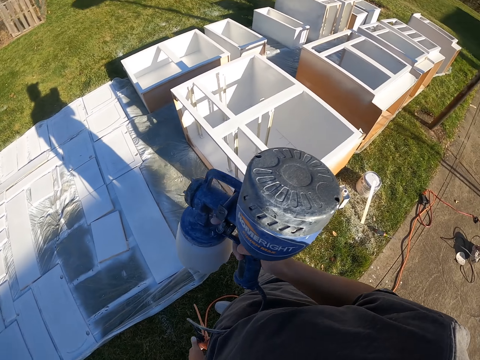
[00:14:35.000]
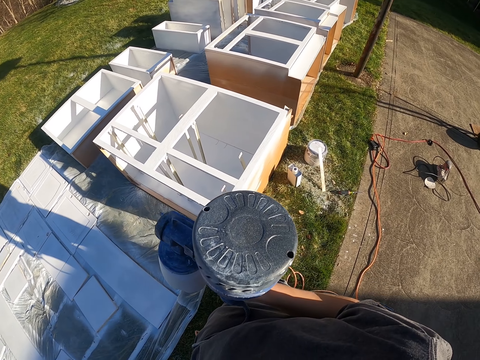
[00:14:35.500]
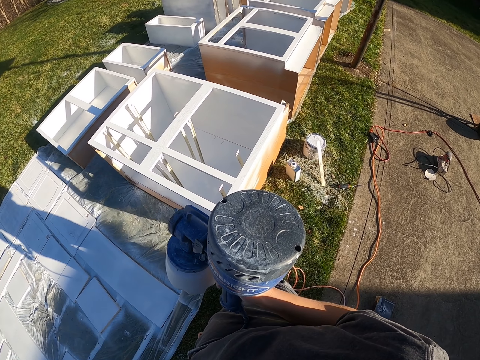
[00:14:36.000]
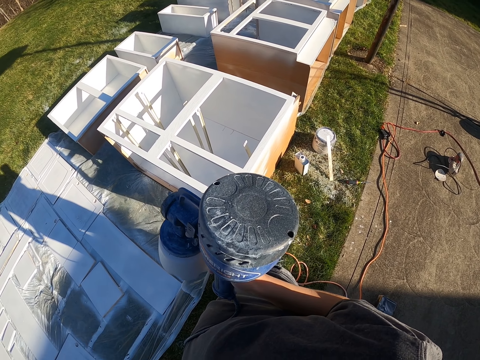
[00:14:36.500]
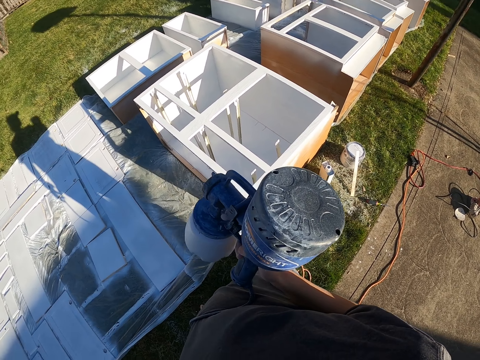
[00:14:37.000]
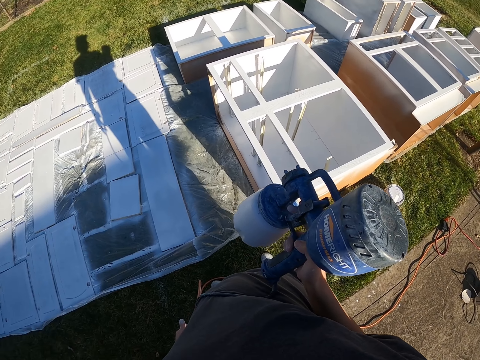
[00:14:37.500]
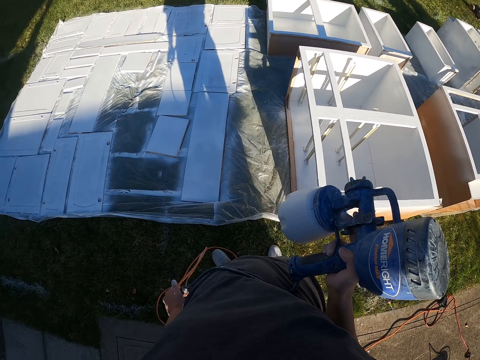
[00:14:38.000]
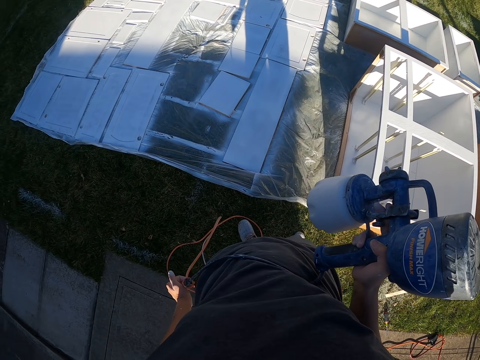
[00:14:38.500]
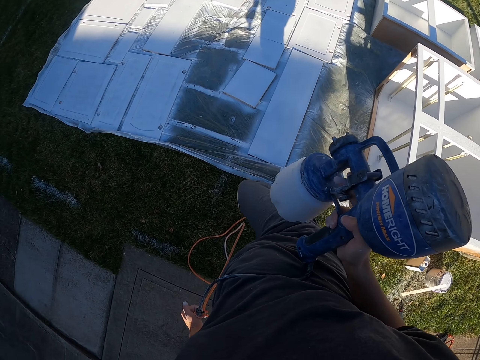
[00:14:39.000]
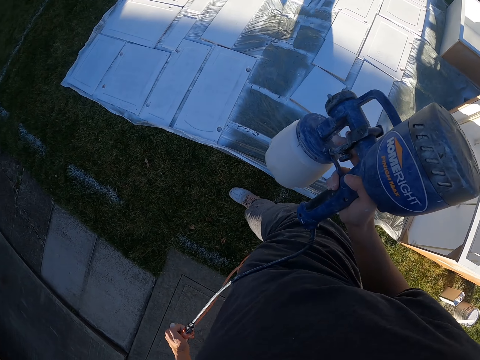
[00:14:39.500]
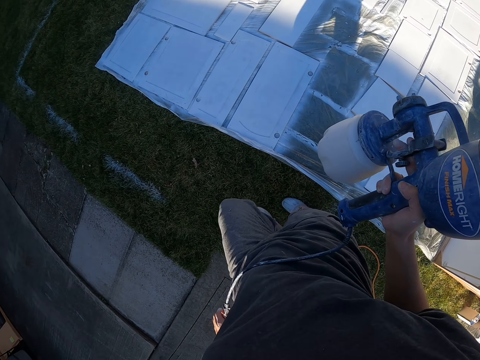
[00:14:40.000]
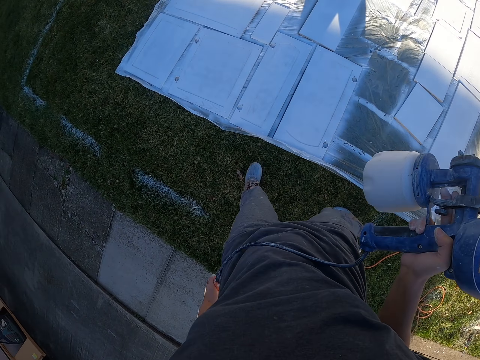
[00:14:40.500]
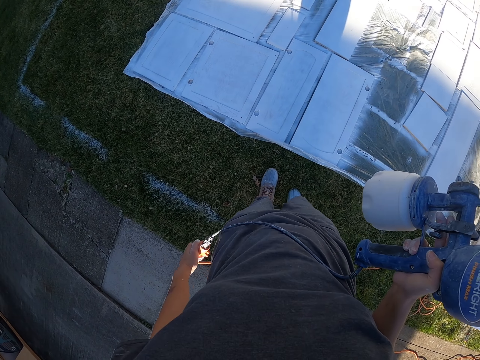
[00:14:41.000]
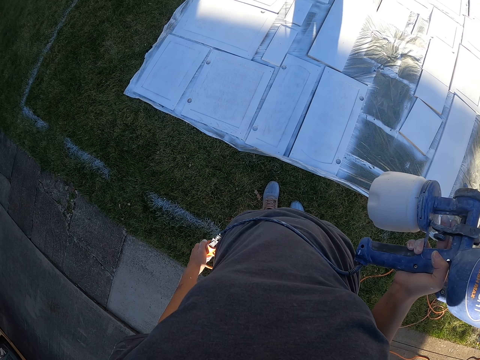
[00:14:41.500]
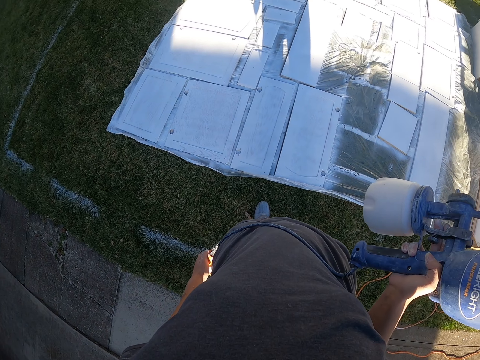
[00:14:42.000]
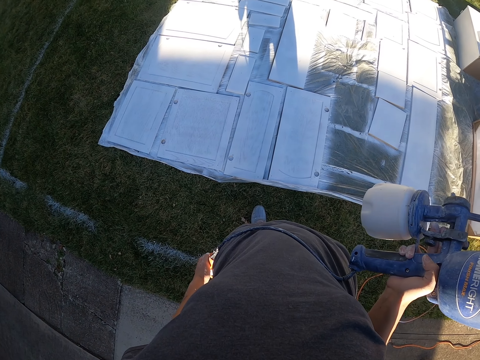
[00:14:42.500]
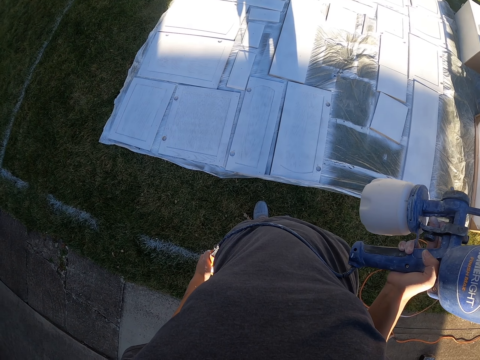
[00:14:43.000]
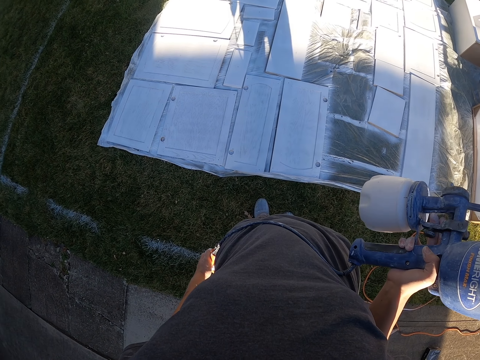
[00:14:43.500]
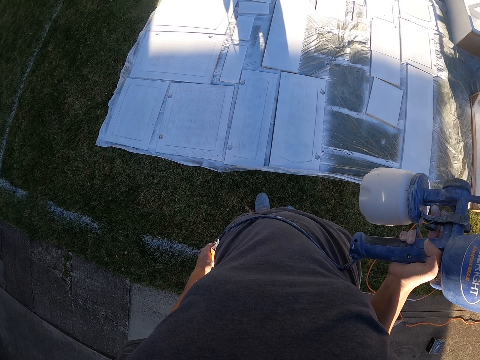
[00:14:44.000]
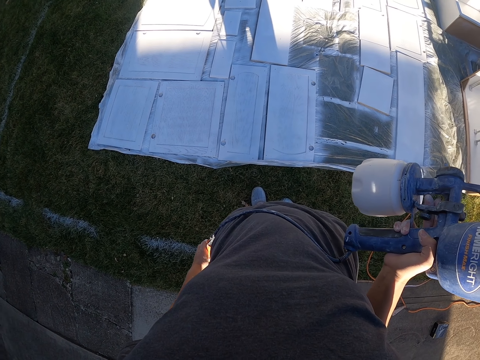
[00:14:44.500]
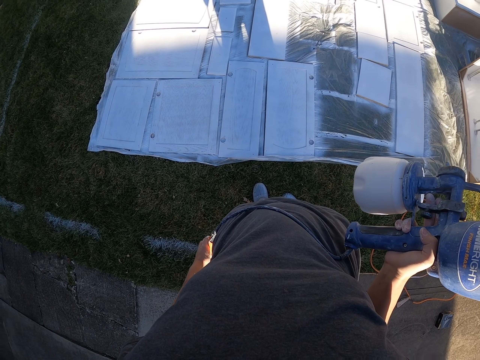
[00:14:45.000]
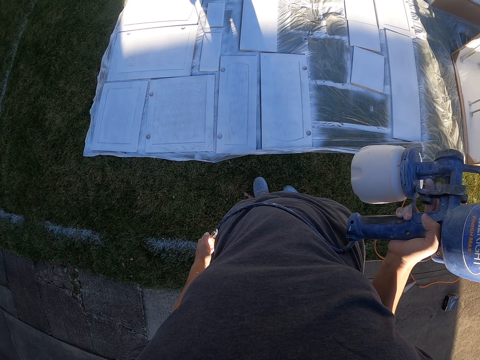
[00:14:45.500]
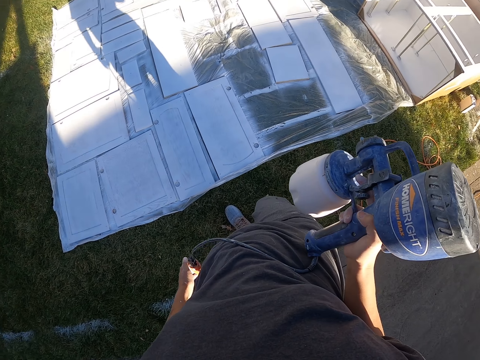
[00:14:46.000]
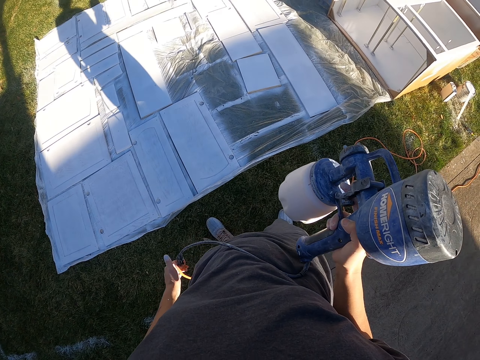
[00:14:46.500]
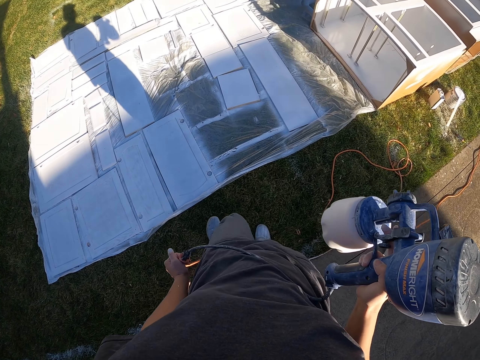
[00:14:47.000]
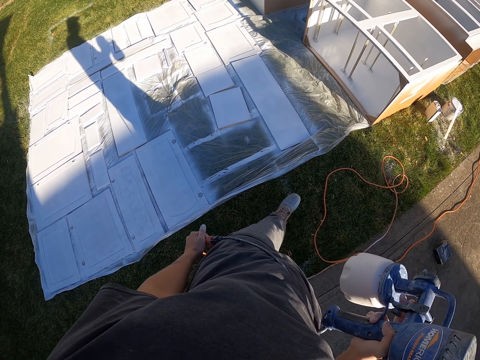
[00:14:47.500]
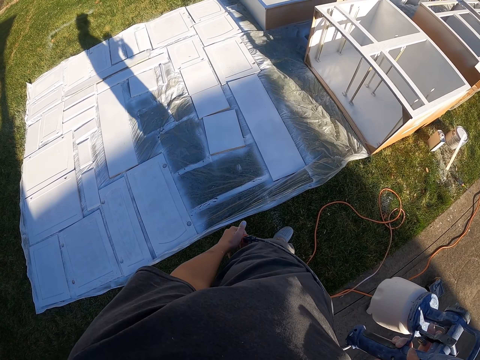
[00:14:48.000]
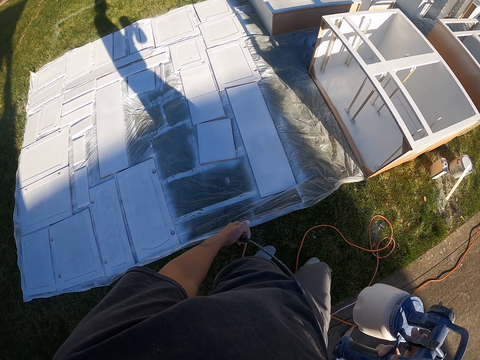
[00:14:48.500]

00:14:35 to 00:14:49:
The camera wearer looks around the furniture. They walk towards the wood boards. They look at the boards.

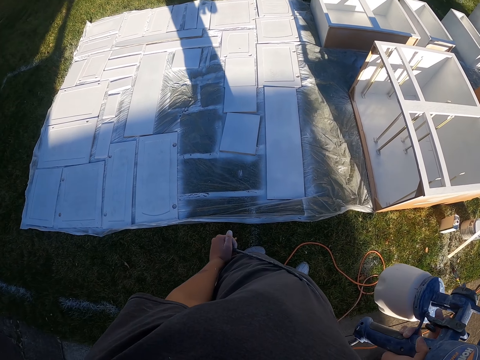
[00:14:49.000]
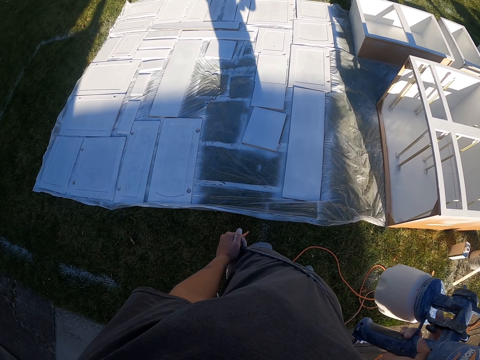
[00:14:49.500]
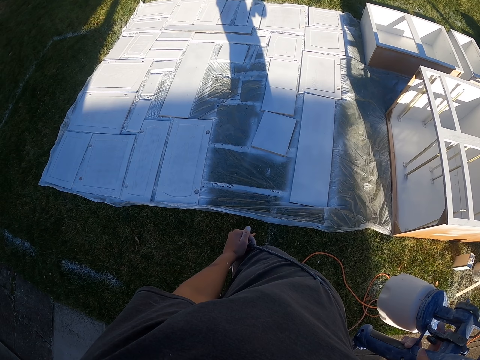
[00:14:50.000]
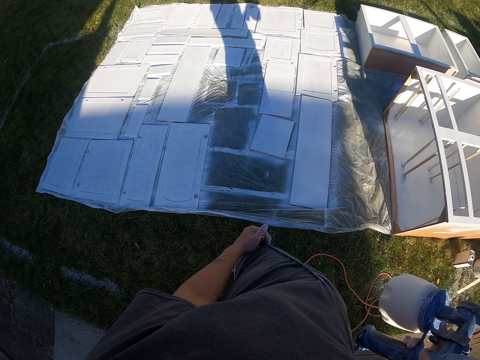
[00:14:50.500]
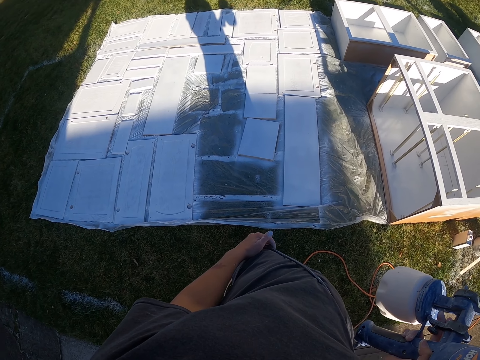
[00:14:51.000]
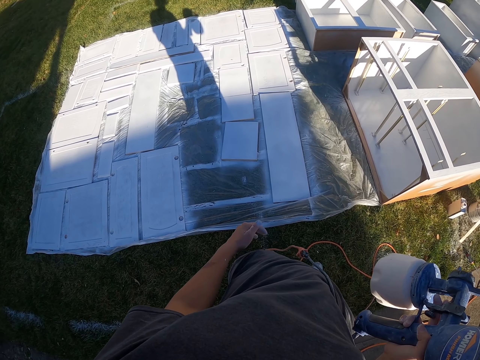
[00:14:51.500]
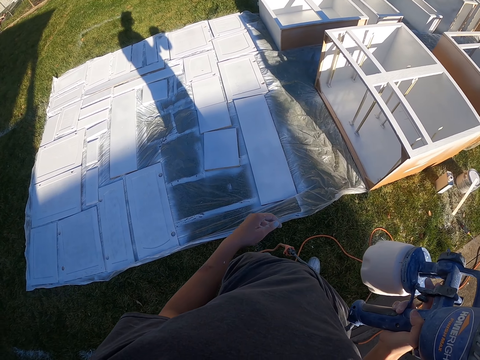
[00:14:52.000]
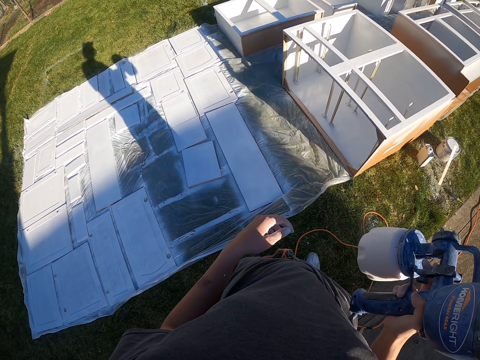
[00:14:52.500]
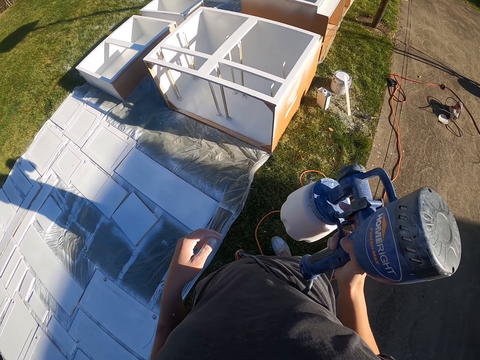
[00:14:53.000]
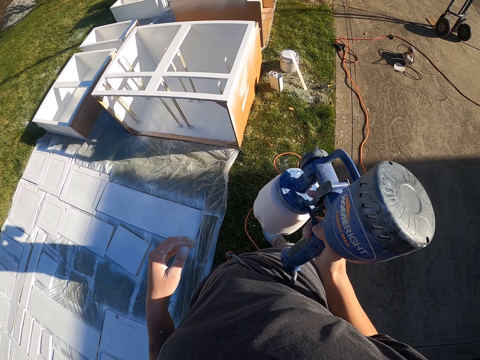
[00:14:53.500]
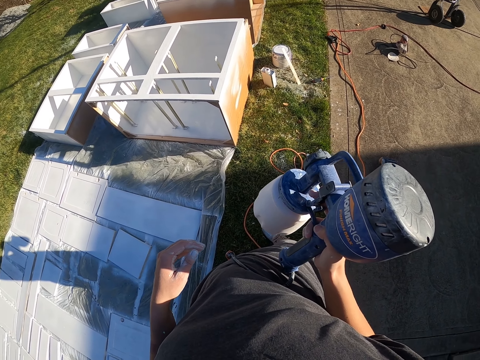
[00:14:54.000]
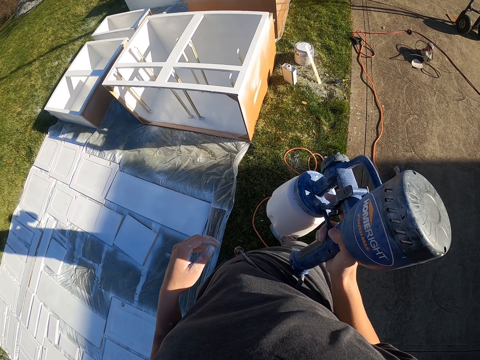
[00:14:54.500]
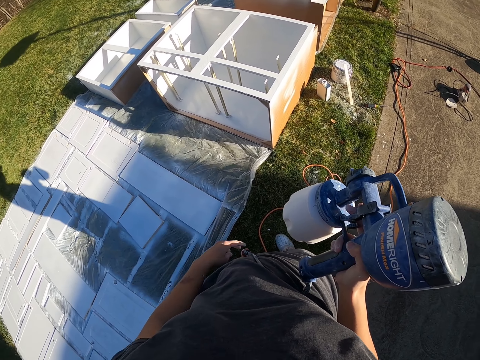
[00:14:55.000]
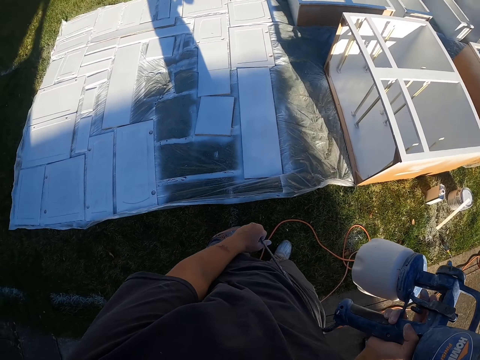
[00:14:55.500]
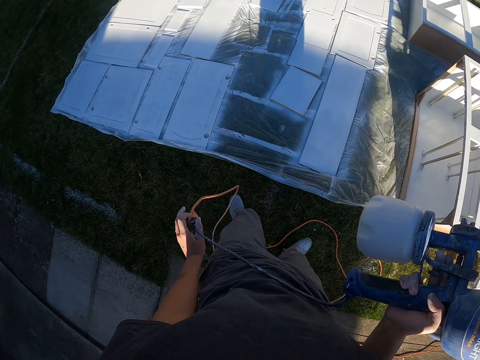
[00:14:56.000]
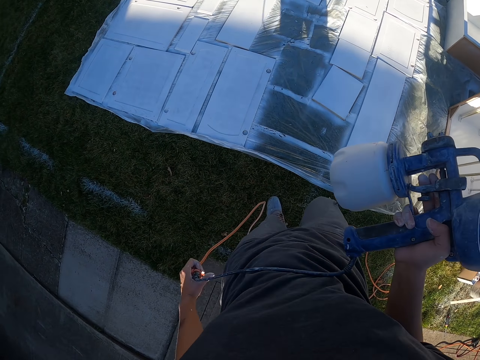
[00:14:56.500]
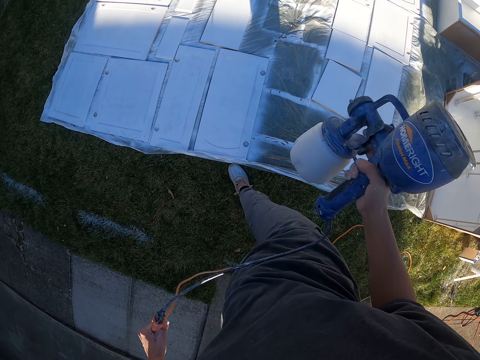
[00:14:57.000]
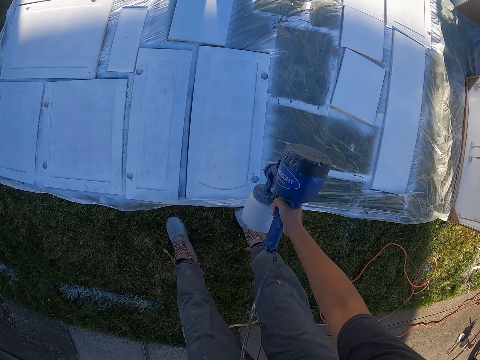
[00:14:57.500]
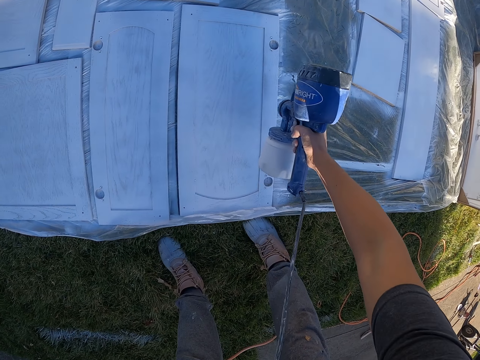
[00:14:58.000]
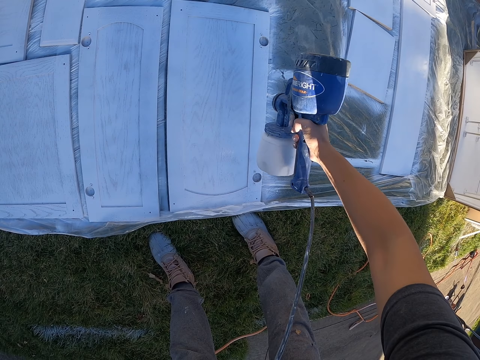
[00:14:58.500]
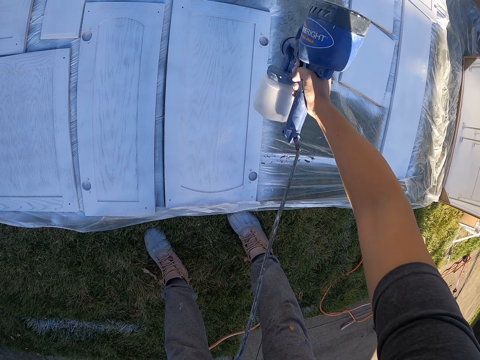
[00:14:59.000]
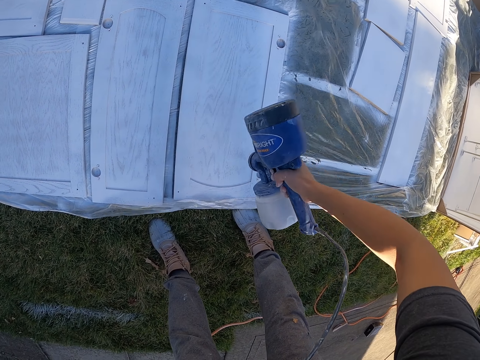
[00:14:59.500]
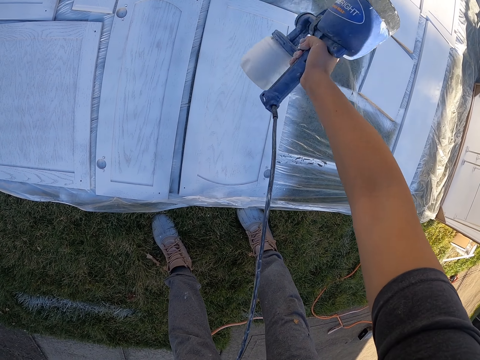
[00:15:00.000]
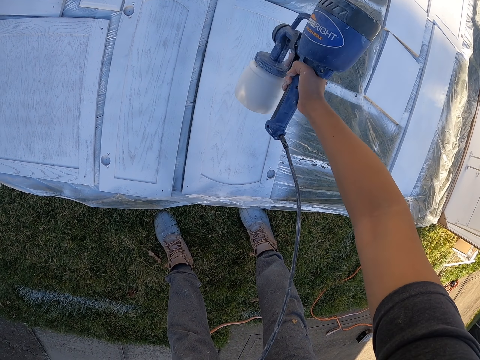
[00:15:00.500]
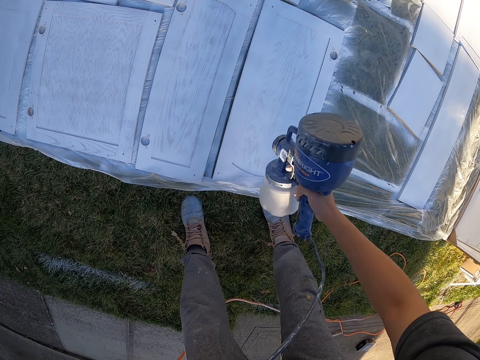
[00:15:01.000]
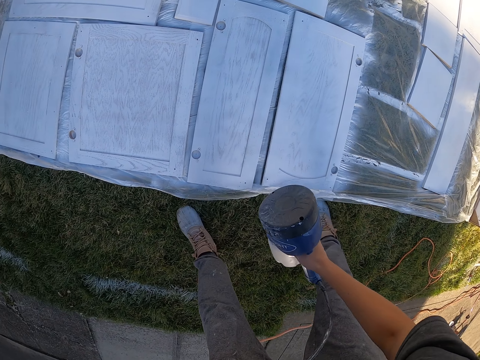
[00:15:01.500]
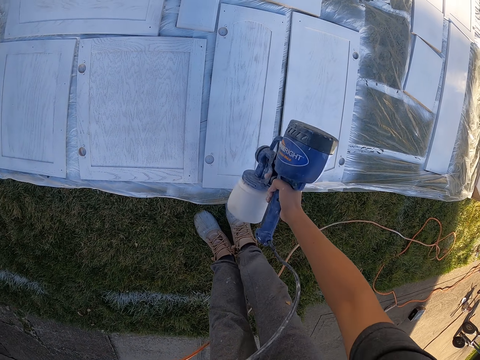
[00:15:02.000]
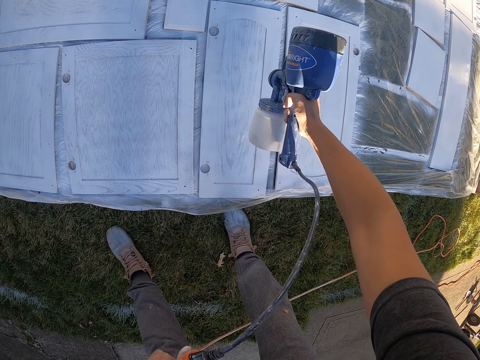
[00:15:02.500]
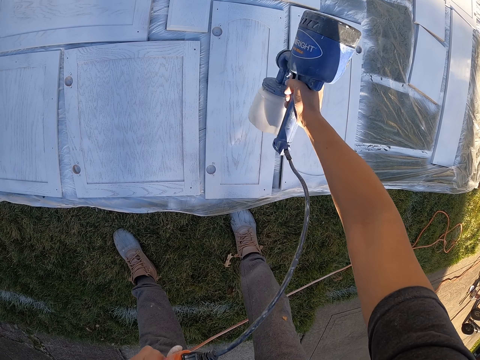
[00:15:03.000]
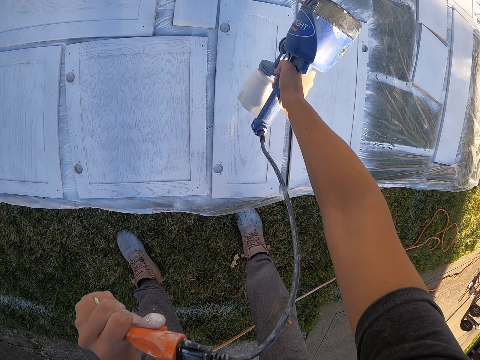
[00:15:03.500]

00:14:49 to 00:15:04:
The camera wearer paints the wood boards with a paint spray machine.
